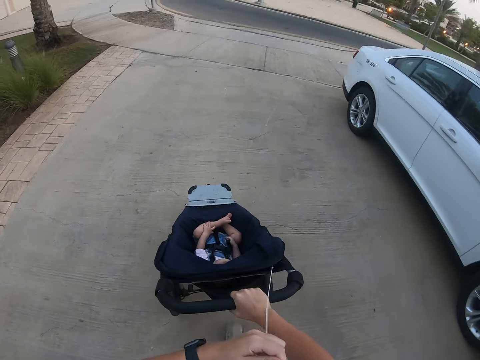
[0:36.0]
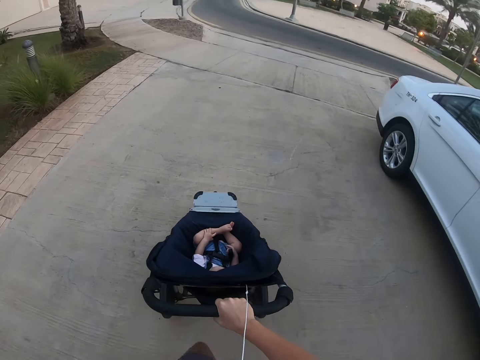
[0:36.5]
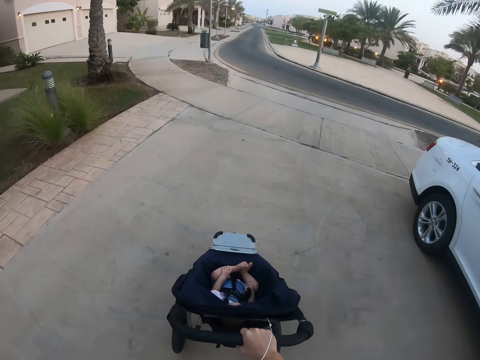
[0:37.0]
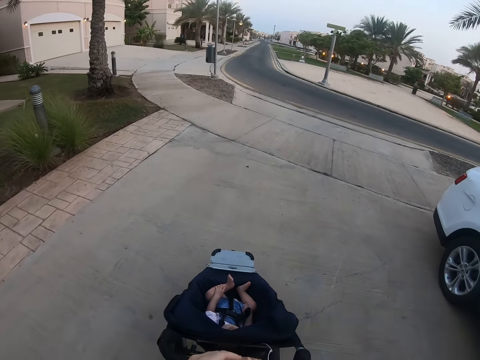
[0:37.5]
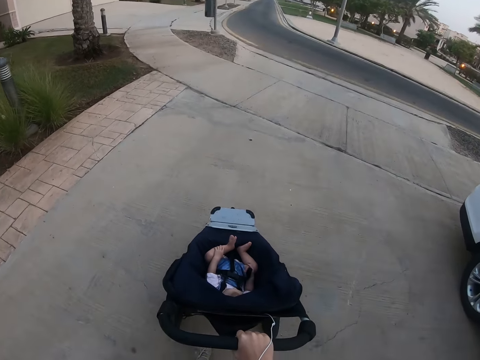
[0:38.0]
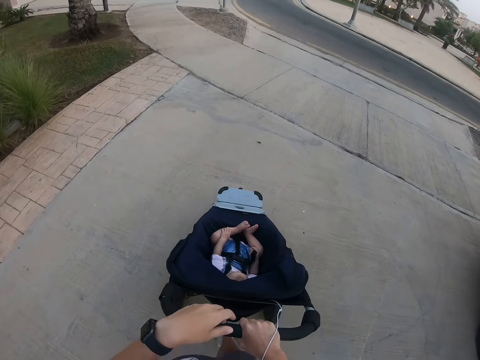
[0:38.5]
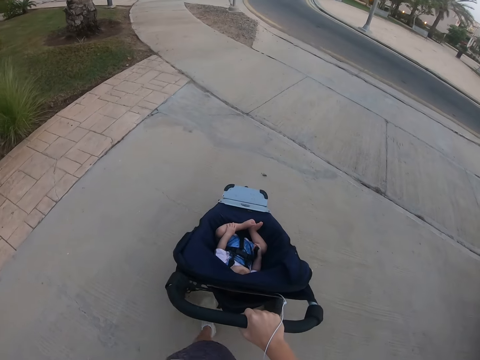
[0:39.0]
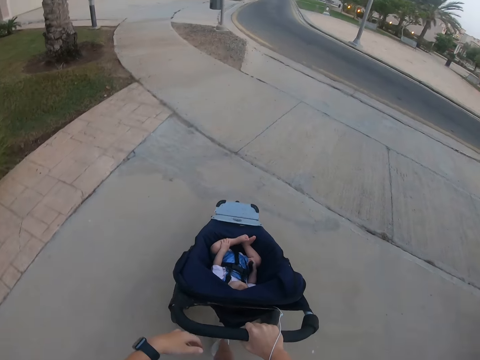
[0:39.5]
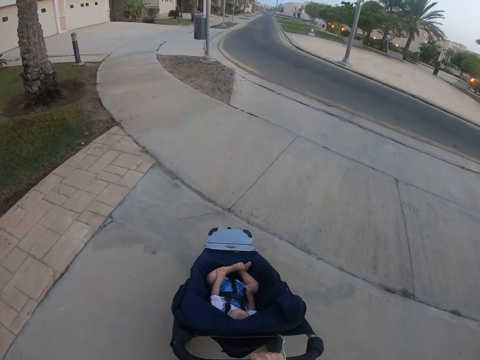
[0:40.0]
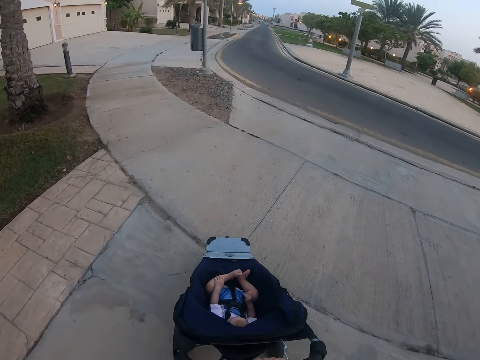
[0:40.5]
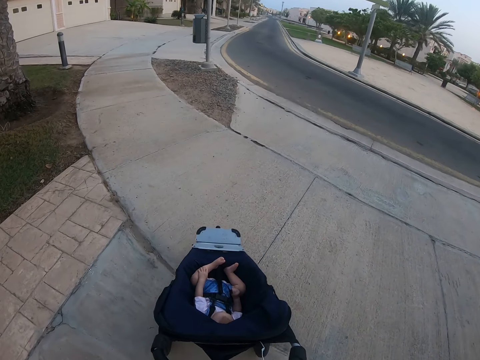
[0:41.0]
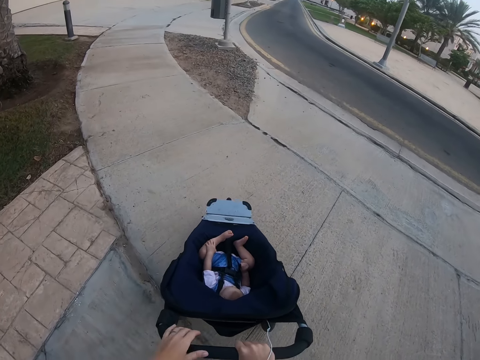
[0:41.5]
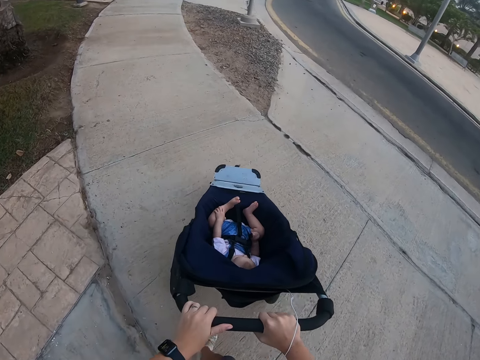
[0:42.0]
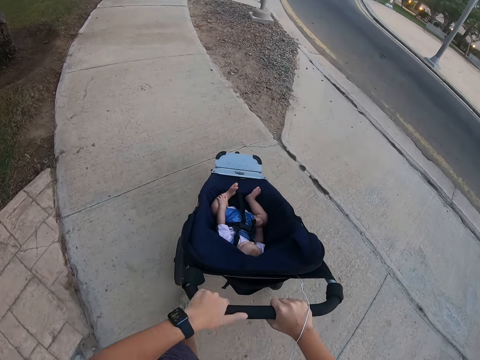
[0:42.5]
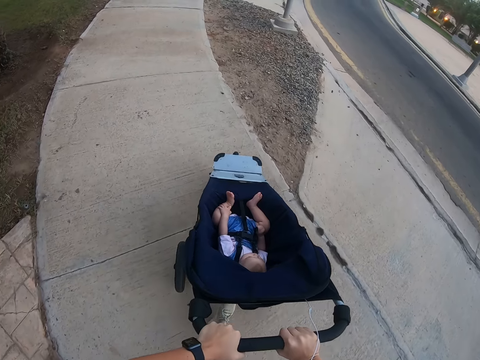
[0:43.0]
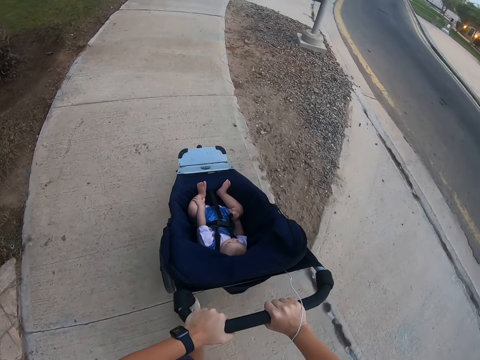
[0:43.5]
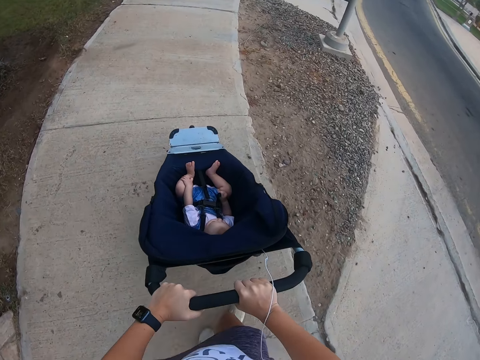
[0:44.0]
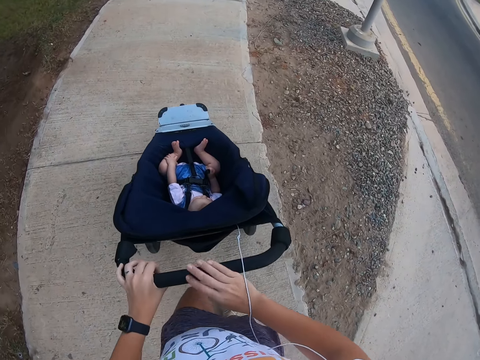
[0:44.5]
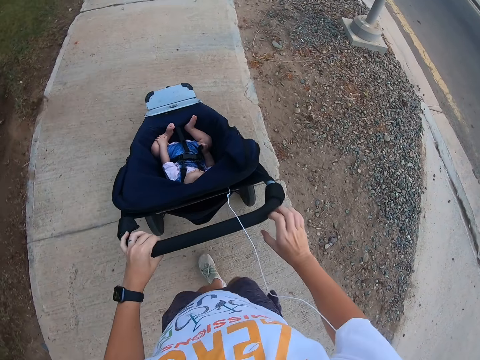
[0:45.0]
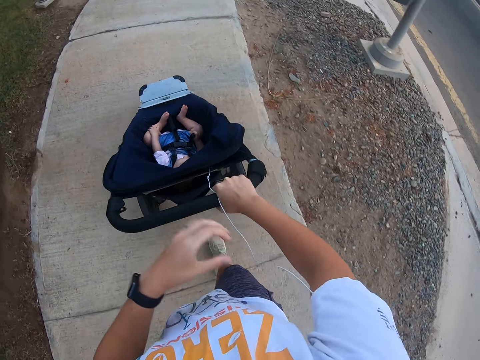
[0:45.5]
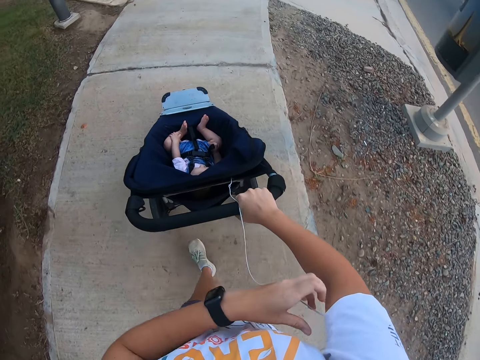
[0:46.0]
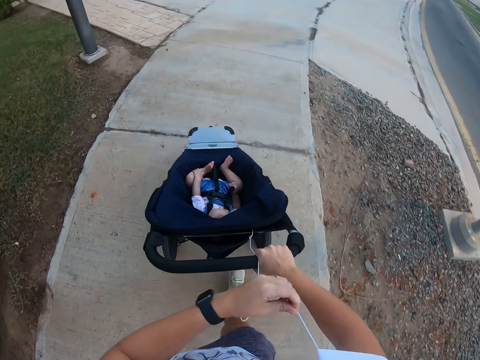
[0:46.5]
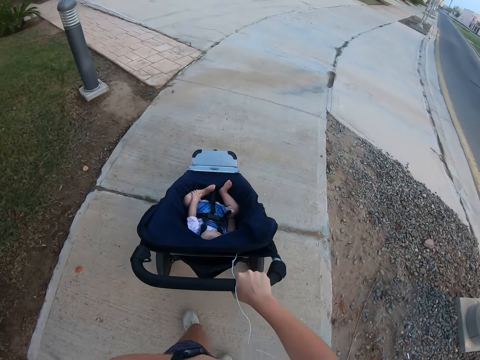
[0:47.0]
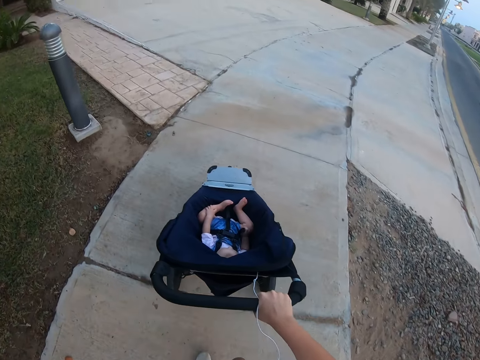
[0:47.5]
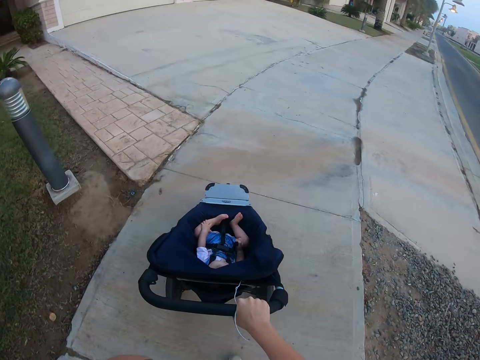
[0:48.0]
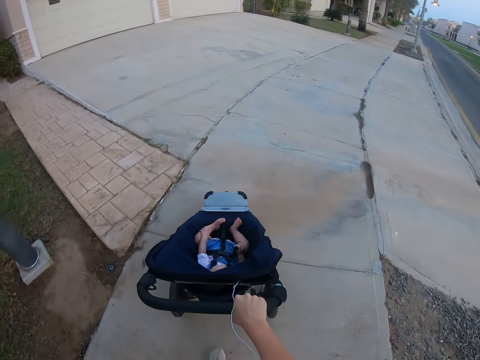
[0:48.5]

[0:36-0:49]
The camera wearer pulls the earphones wire. They push the baby stroller. They pull the earphones wire.

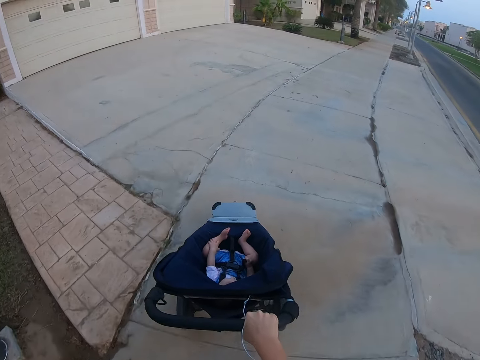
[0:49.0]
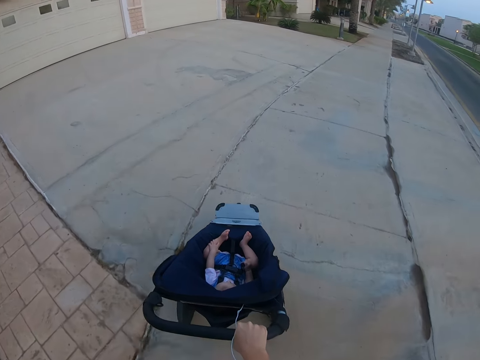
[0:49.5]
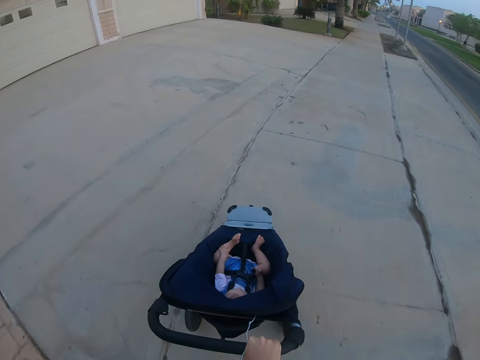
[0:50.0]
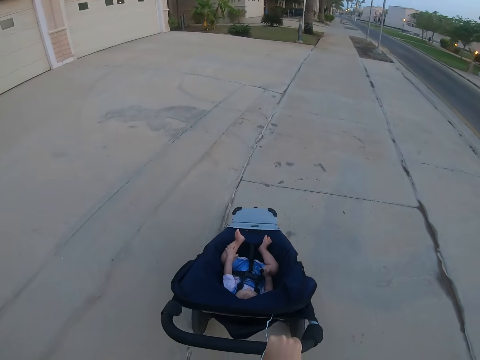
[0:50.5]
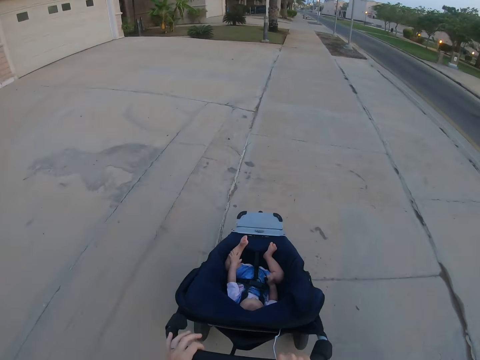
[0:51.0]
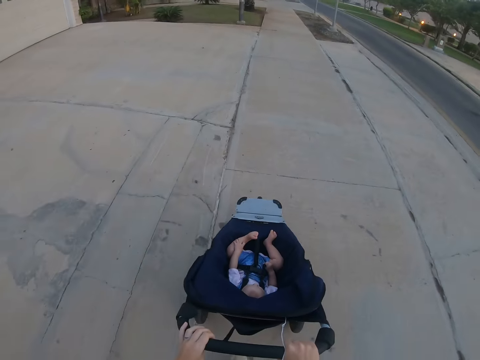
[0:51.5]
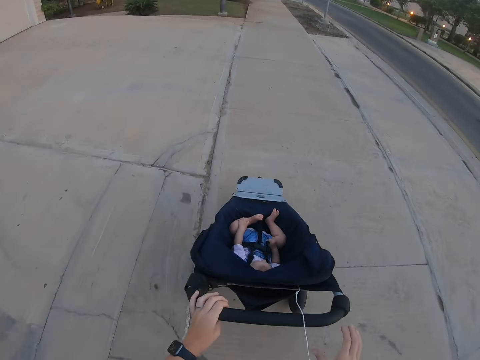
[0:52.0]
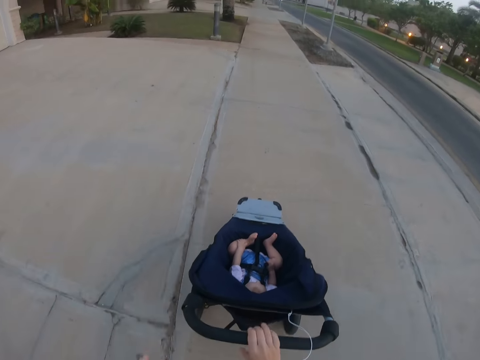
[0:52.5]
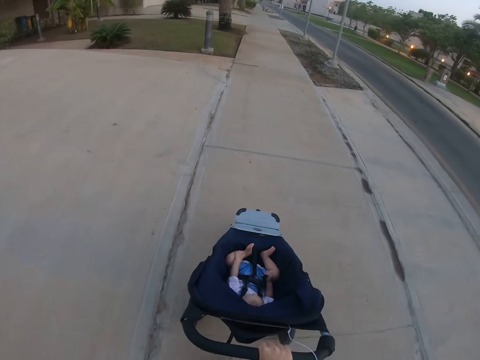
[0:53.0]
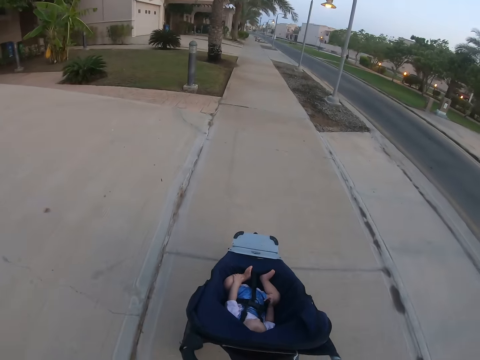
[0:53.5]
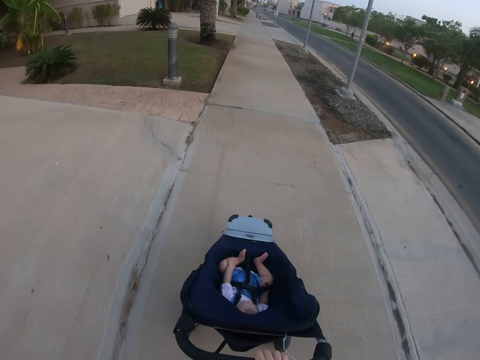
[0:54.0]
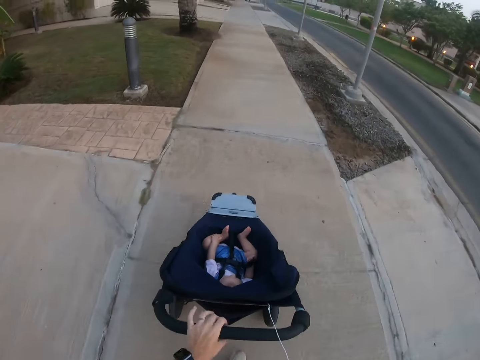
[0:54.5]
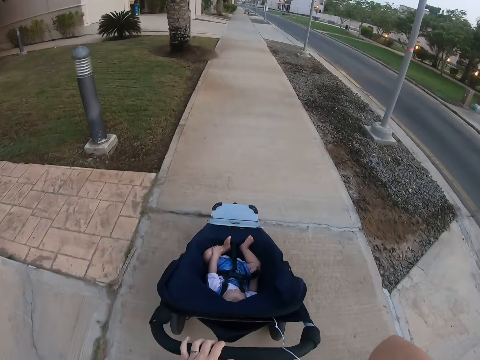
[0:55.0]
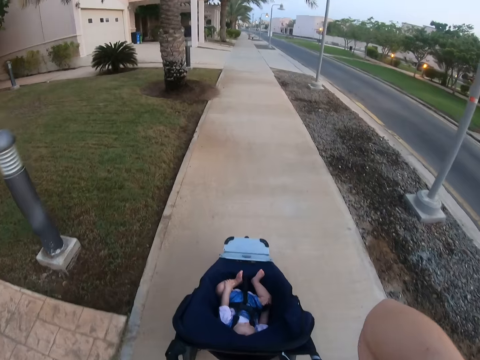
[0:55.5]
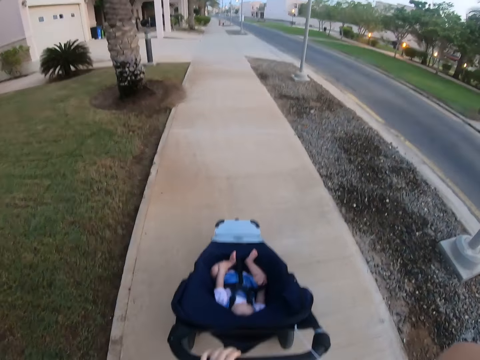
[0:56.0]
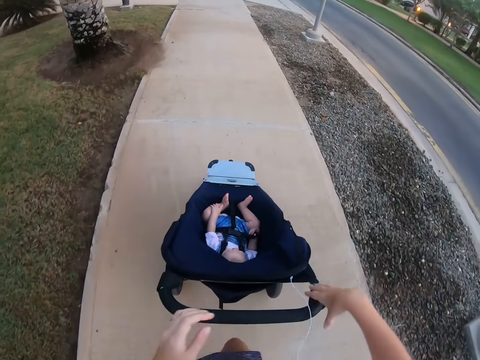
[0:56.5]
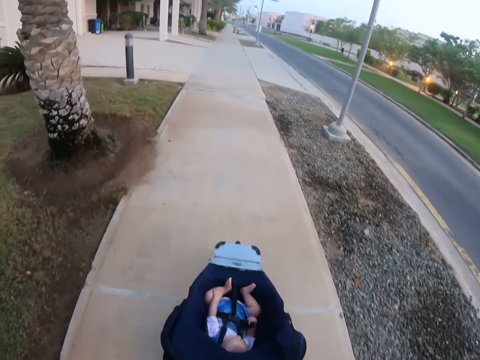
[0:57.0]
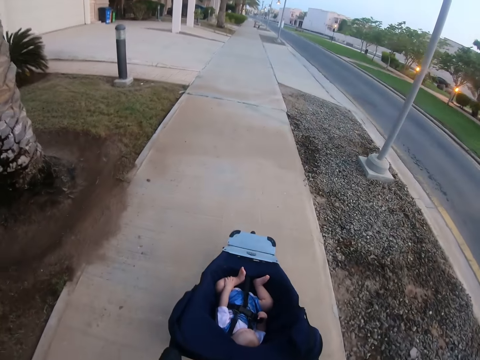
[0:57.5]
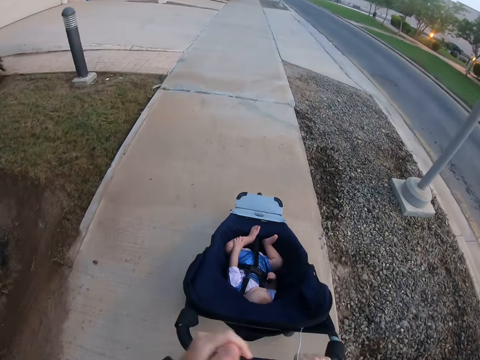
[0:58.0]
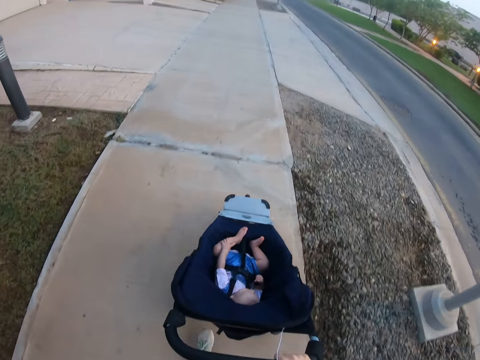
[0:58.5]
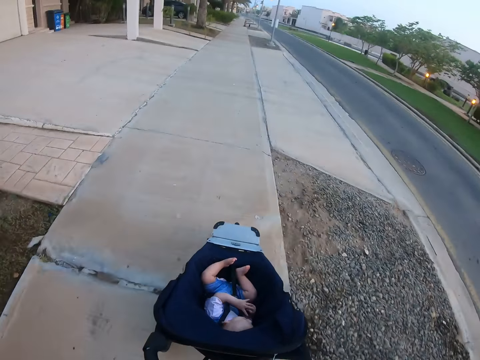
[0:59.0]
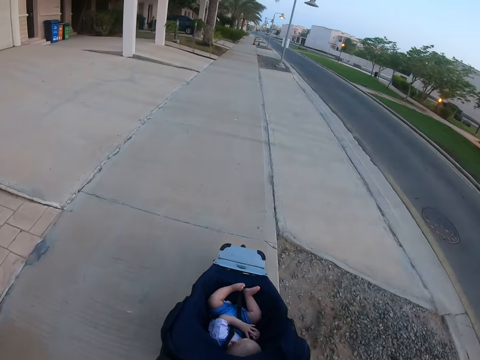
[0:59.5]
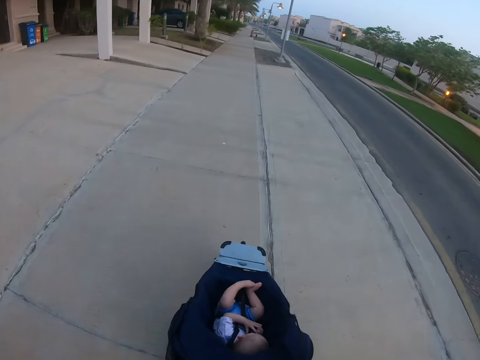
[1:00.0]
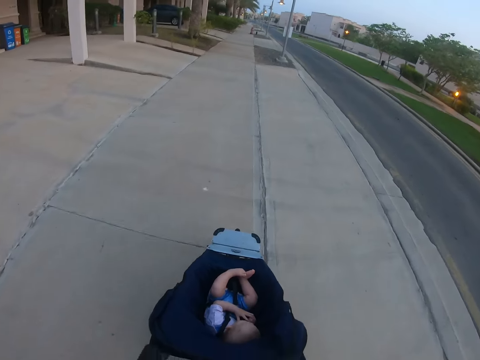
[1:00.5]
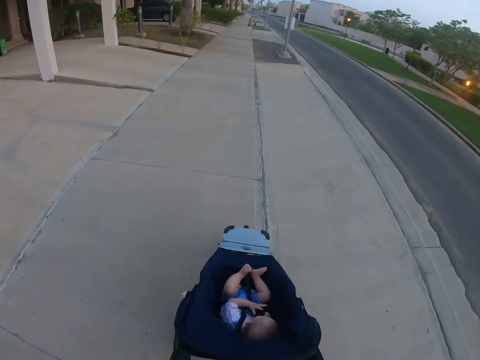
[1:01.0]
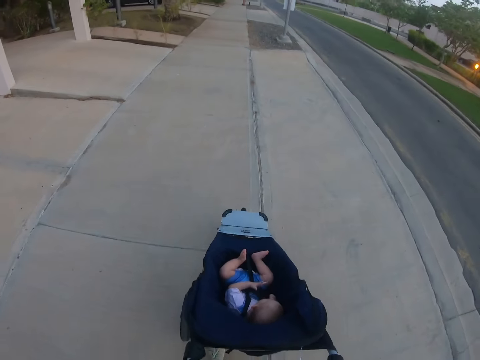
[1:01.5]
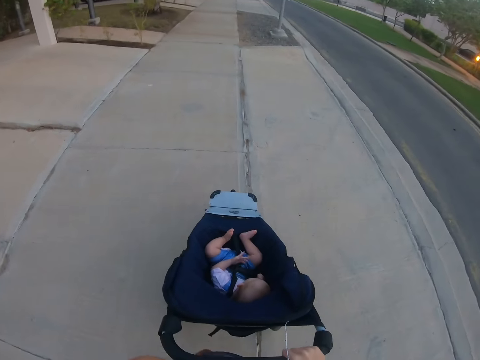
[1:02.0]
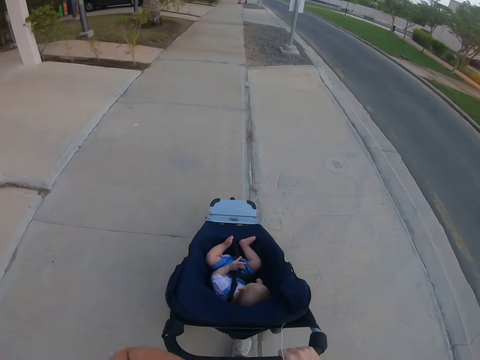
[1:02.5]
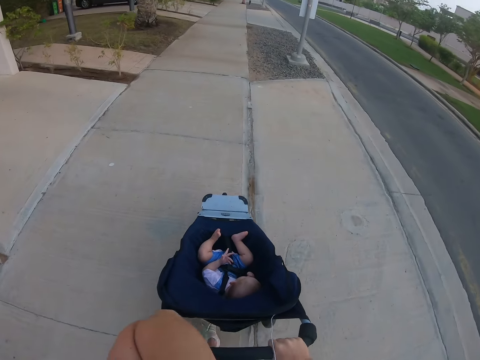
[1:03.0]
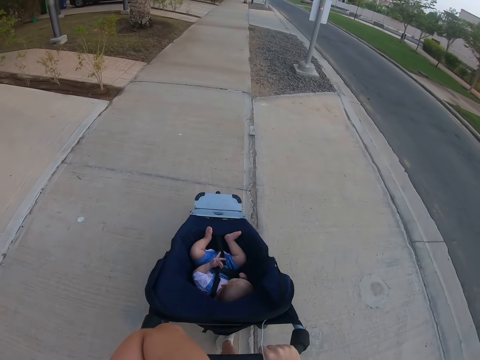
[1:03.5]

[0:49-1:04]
The camera wearer pushes the baby stroller. He runs while scrolling. He exchanges his hands on the stroller.
